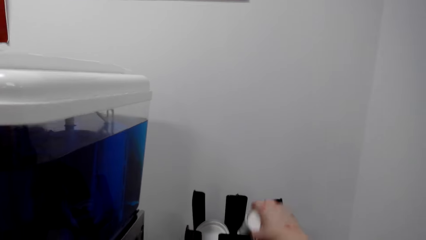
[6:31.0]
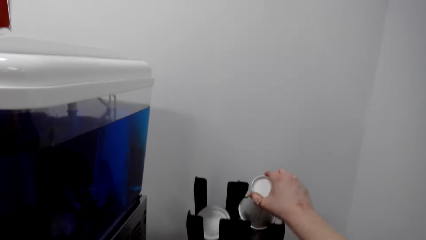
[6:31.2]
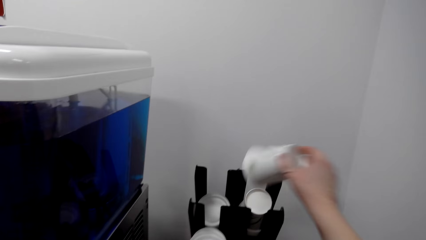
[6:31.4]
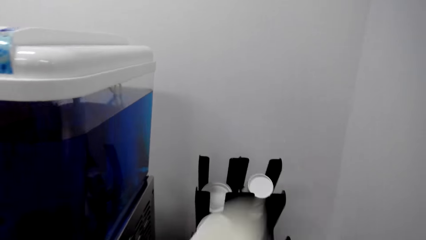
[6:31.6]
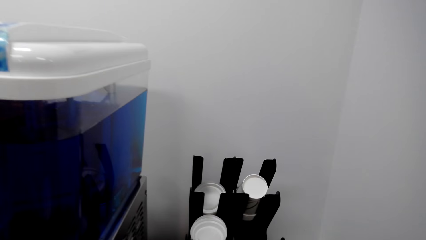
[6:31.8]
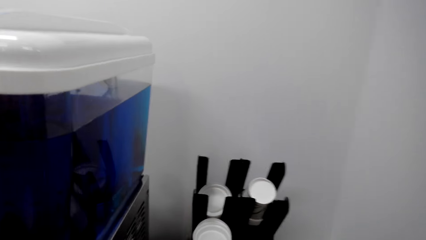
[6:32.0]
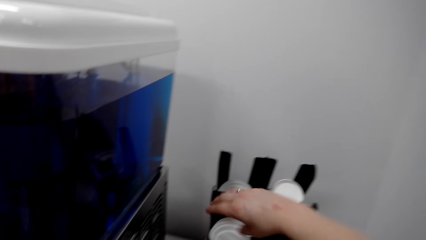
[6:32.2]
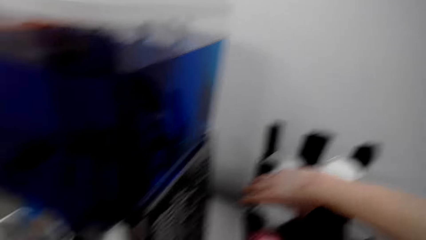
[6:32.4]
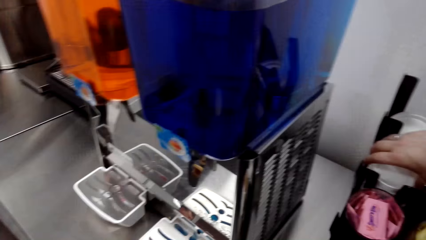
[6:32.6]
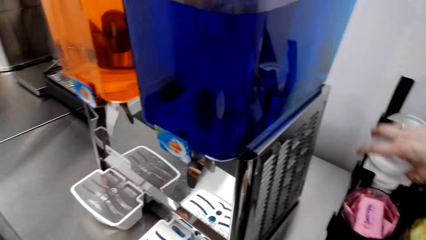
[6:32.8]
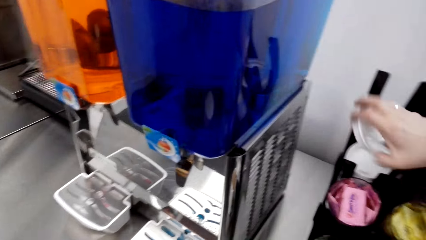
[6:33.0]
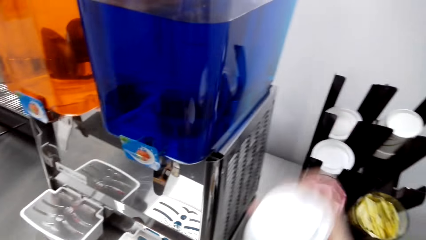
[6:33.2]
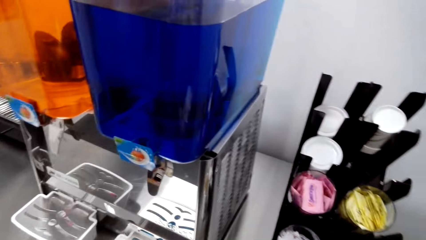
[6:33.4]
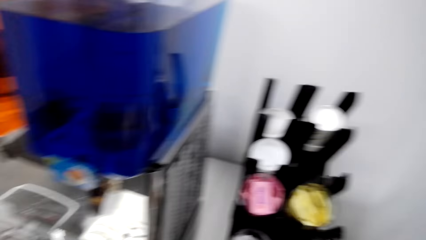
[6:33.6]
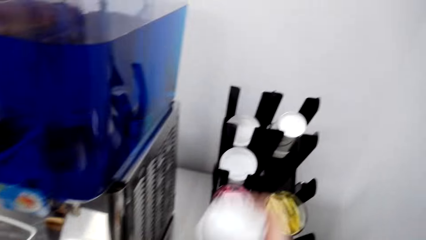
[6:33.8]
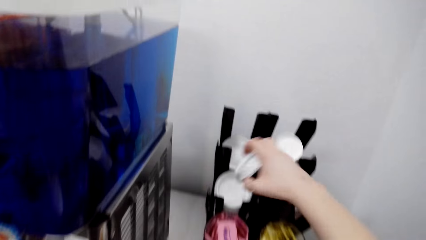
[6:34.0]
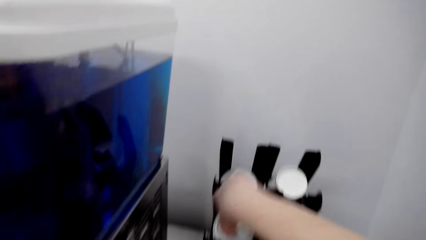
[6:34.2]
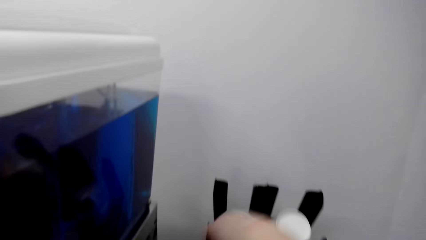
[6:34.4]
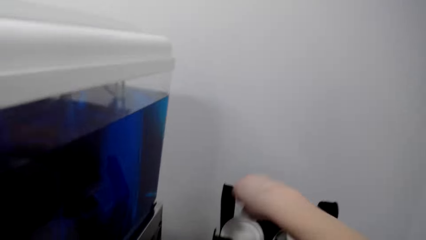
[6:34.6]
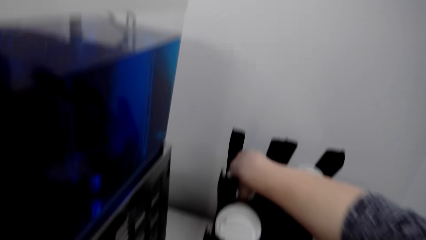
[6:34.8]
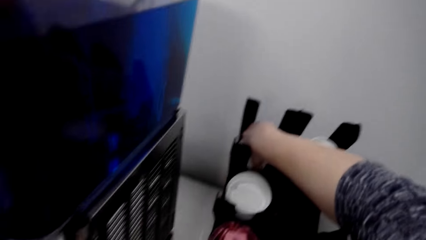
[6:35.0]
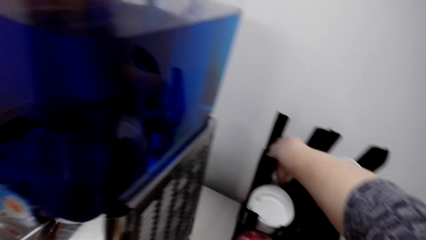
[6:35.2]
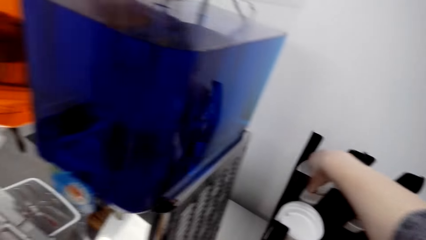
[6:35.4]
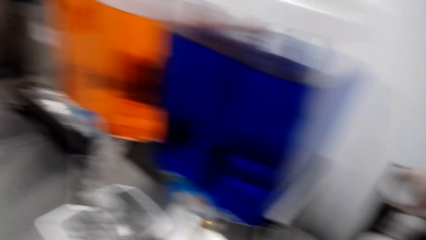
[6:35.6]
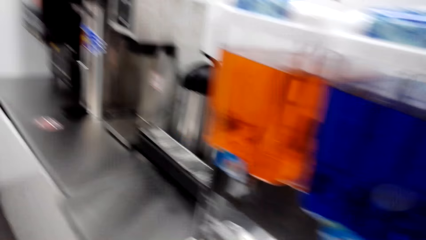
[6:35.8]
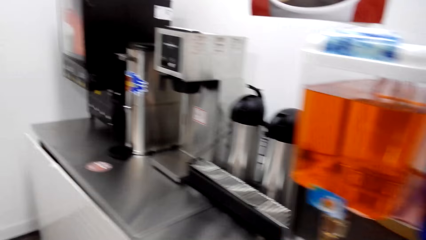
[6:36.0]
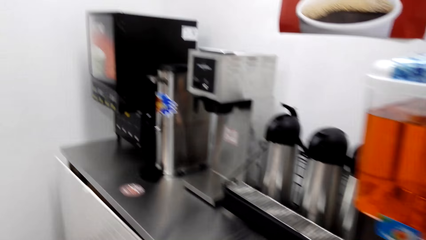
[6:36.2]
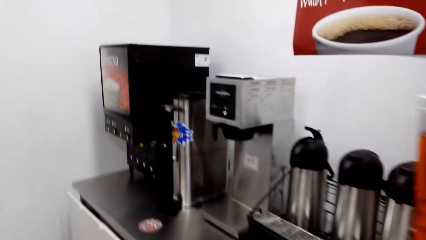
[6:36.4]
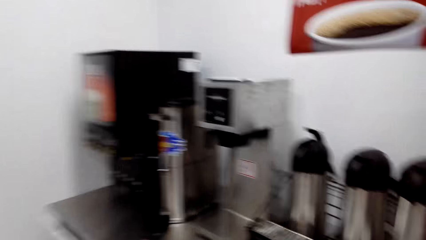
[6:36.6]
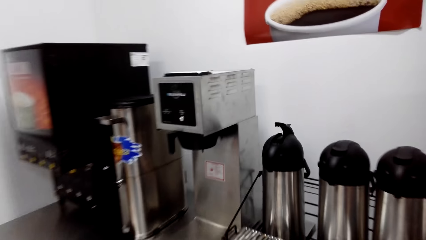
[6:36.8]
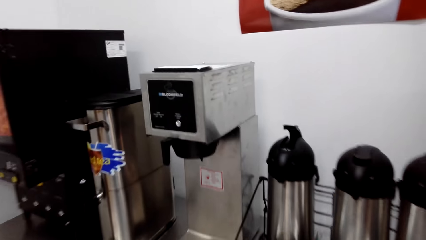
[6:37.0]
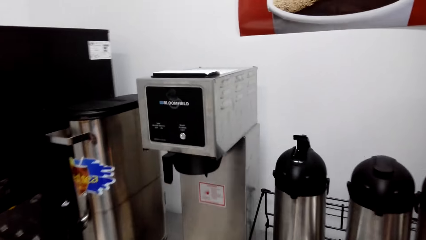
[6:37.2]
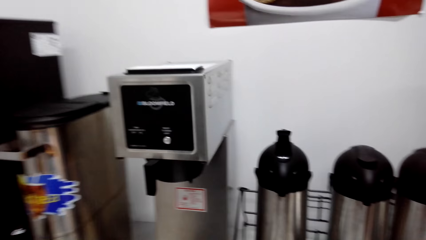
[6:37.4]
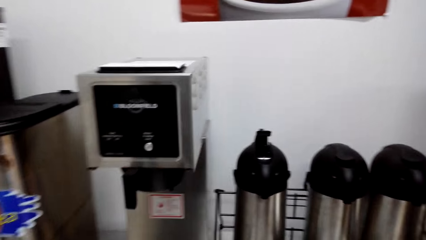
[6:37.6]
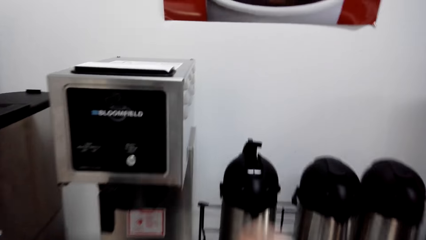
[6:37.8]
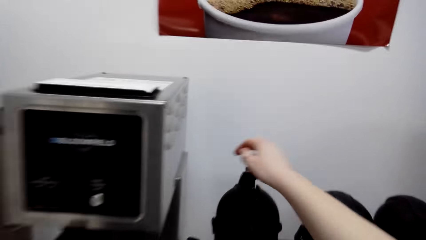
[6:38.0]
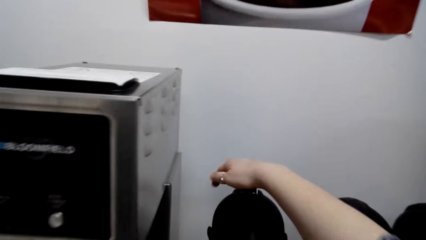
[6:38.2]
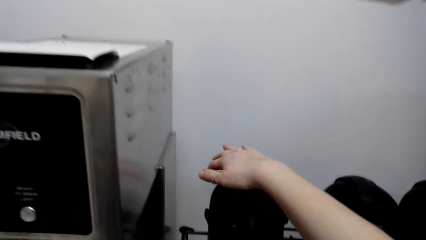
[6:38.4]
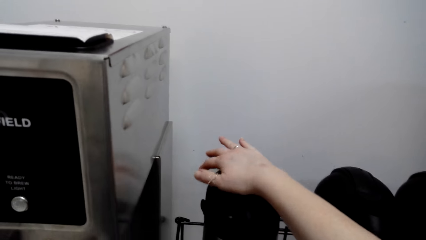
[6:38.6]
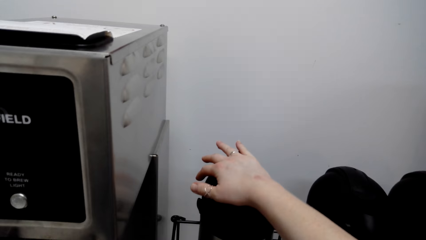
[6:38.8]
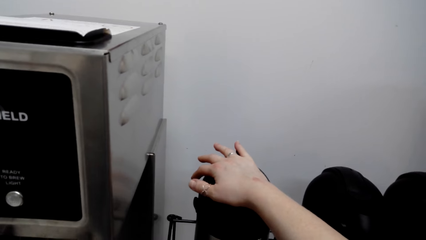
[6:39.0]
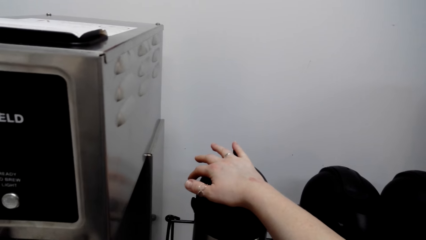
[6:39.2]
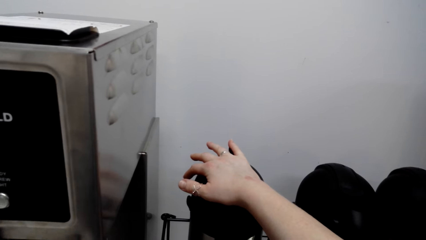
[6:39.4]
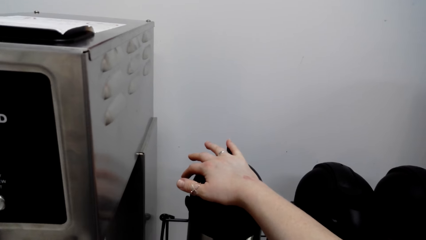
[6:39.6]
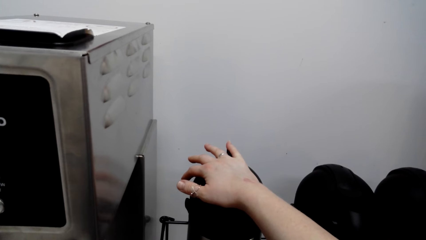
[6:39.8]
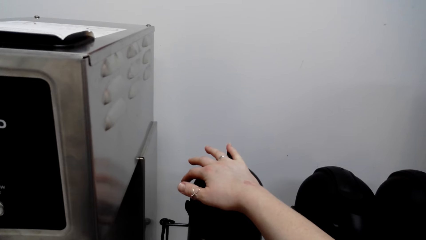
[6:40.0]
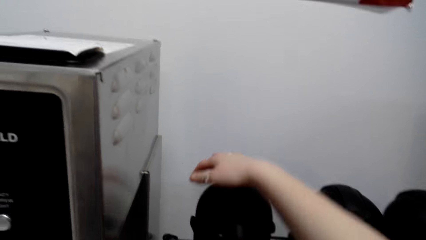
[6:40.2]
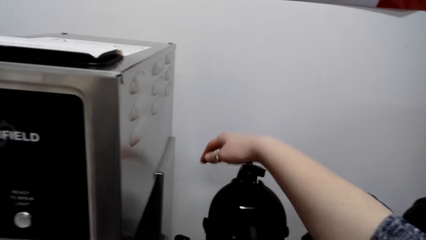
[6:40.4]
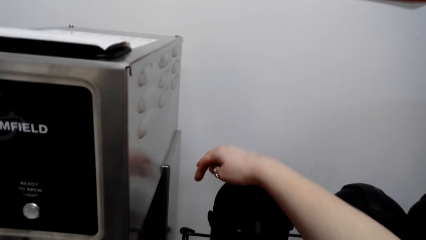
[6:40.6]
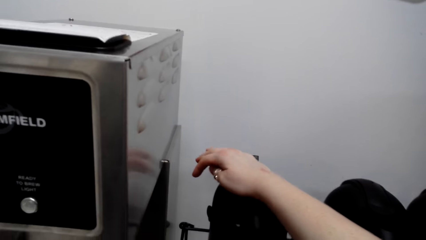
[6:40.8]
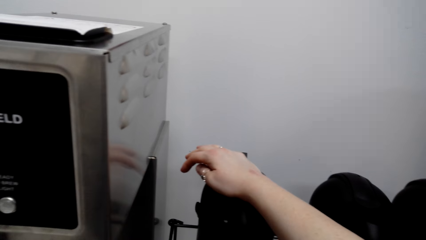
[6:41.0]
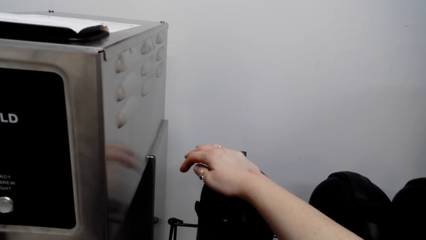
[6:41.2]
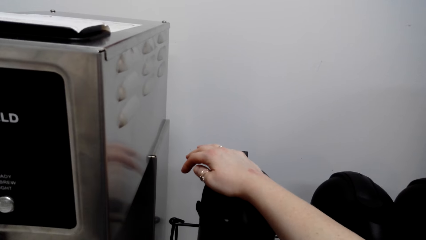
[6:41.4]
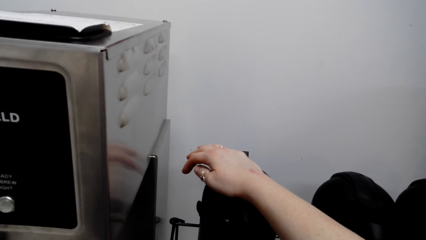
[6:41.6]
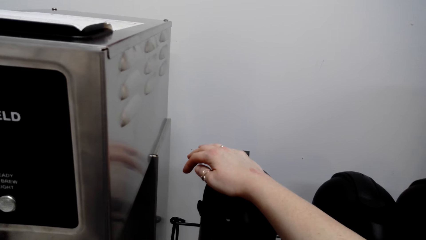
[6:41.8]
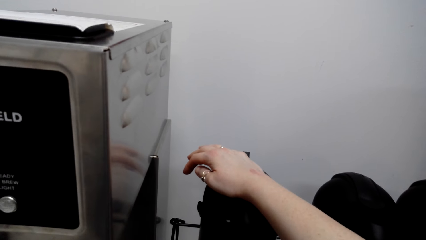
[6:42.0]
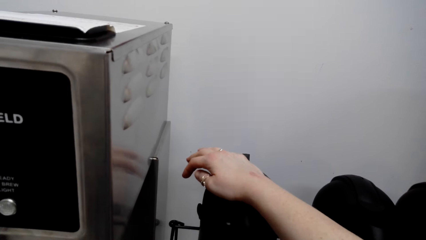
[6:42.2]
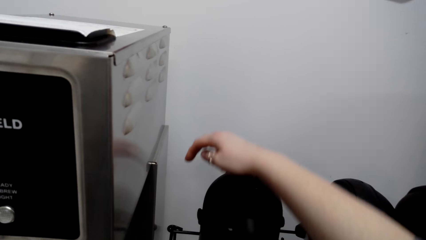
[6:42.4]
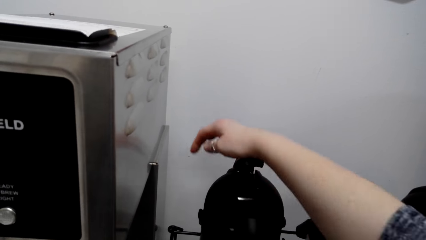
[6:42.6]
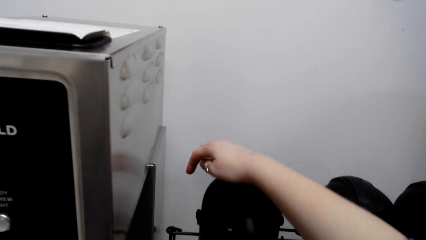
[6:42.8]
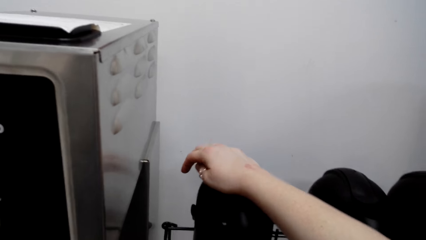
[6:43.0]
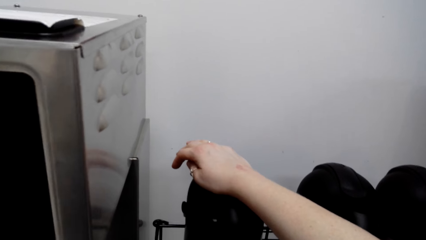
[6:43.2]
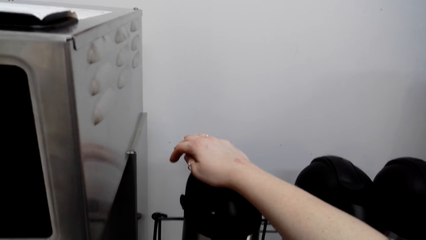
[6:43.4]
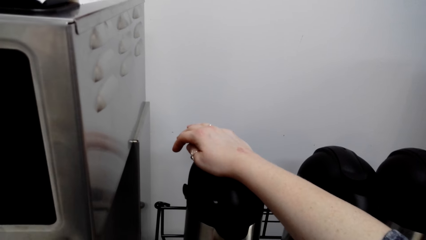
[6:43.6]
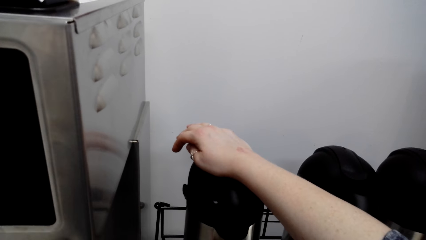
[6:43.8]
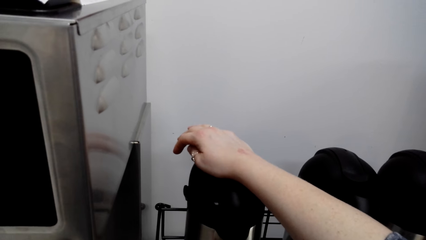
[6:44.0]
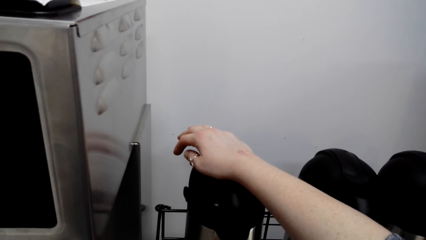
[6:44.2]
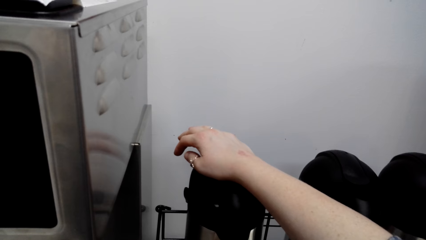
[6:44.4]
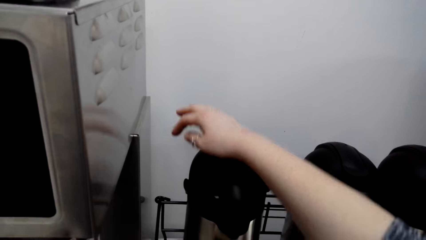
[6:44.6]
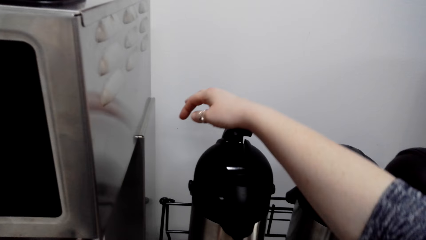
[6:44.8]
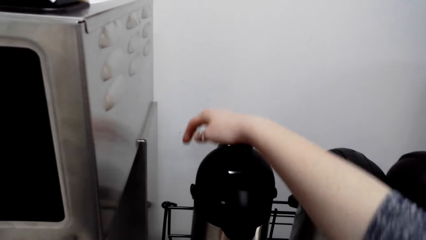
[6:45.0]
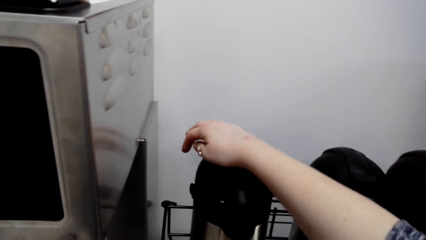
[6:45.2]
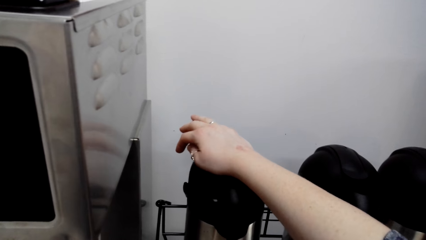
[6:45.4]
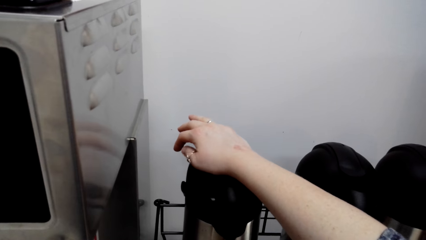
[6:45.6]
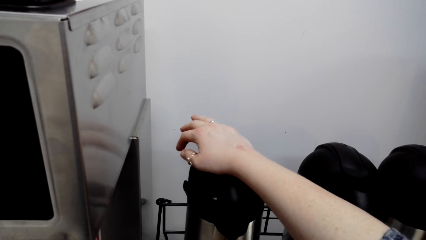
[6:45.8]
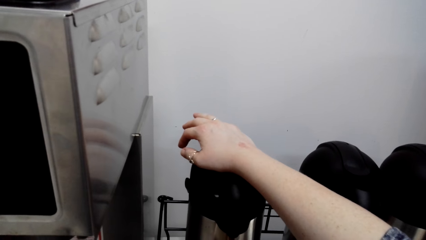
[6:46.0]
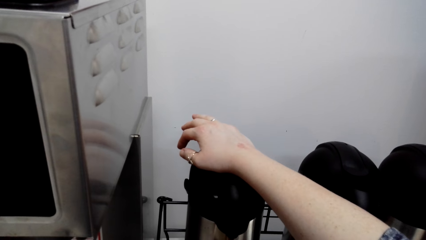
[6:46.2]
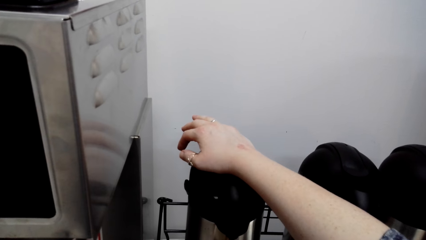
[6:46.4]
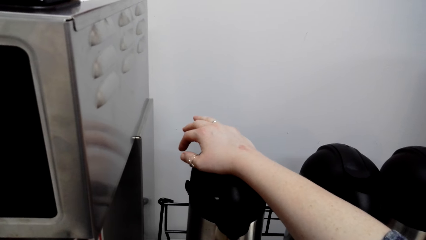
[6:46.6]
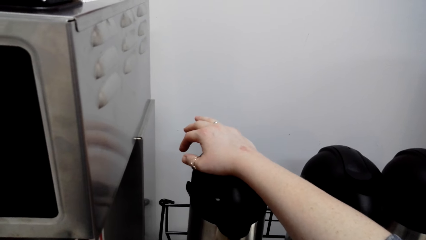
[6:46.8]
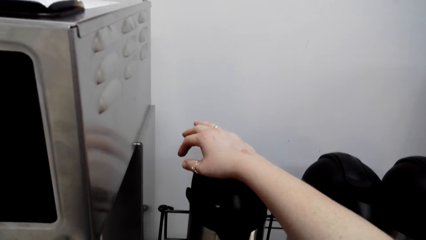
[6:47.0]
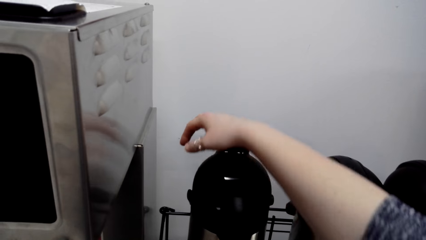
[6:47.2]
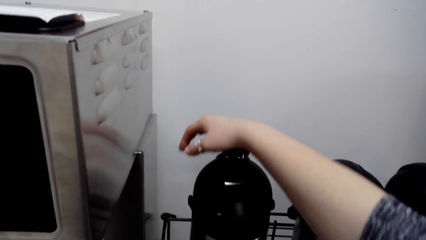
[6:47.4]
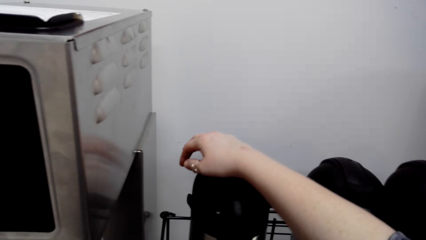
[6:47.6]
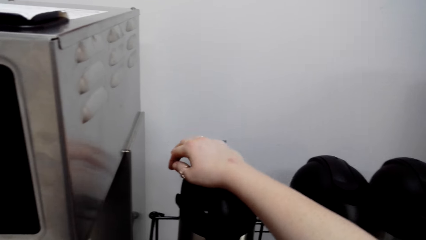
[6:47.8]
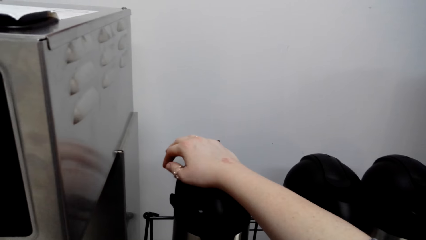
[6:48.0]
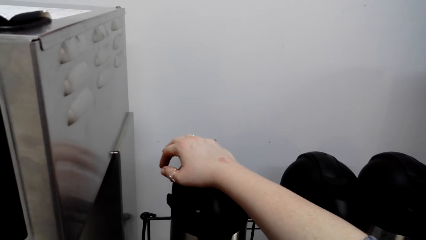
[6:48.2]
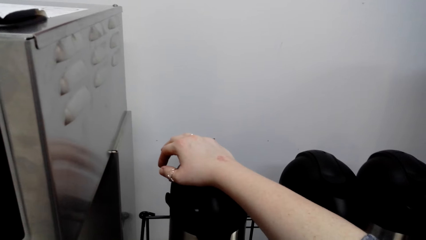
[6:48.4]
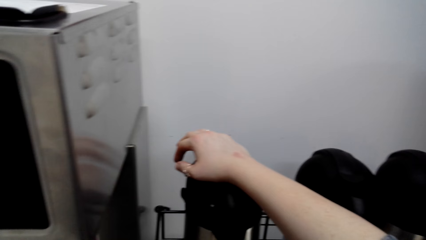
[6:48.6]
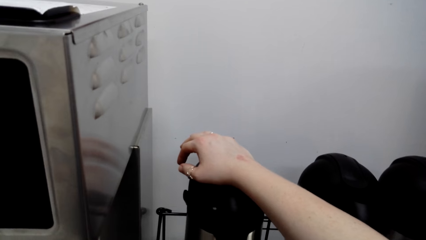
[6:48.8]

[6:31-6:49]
The camera wearer picks up the coffee cup from the stand. They pick up the cup lid from the stand. They dispense coffee into the cup. They press the pump.
